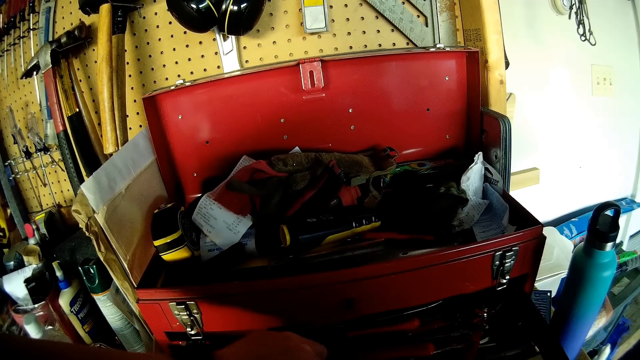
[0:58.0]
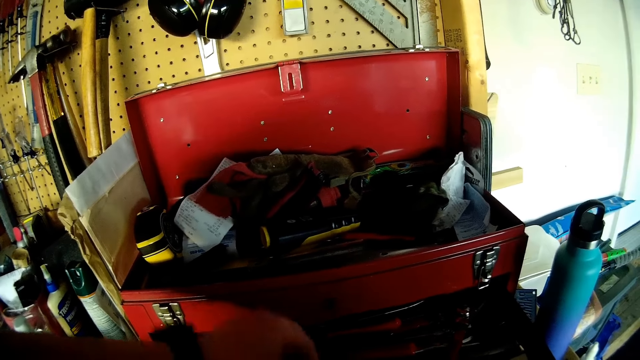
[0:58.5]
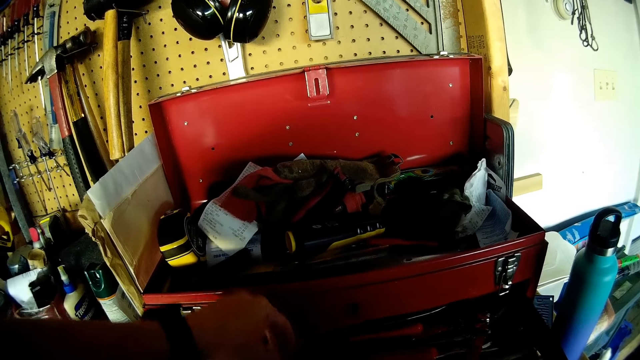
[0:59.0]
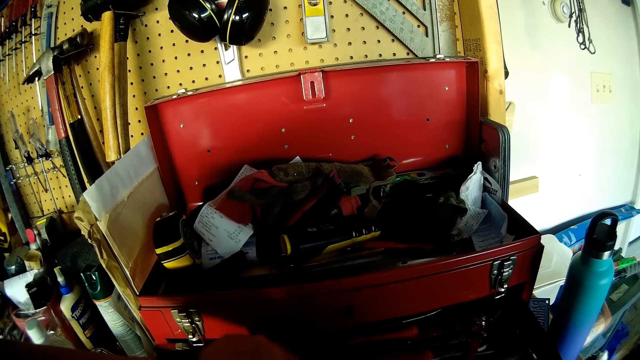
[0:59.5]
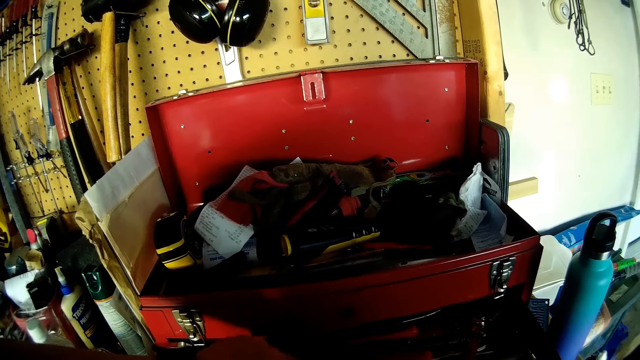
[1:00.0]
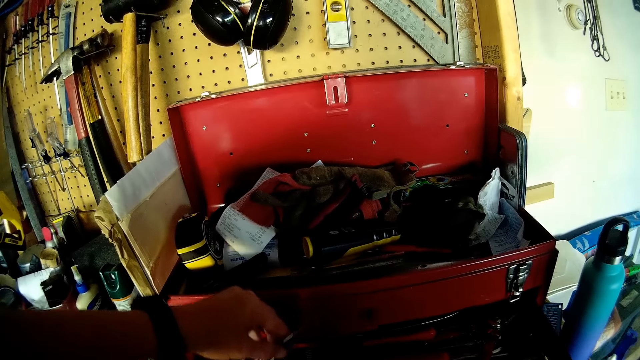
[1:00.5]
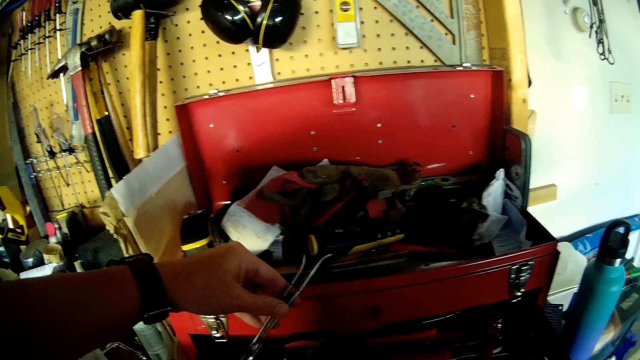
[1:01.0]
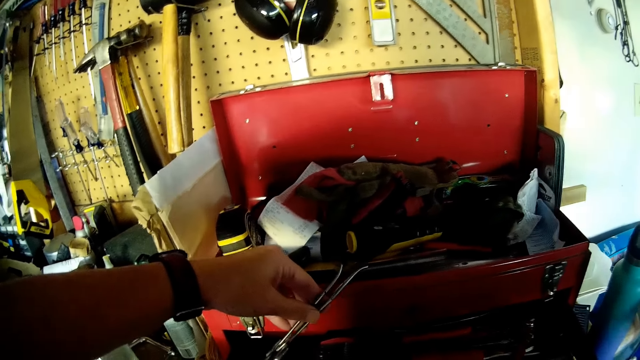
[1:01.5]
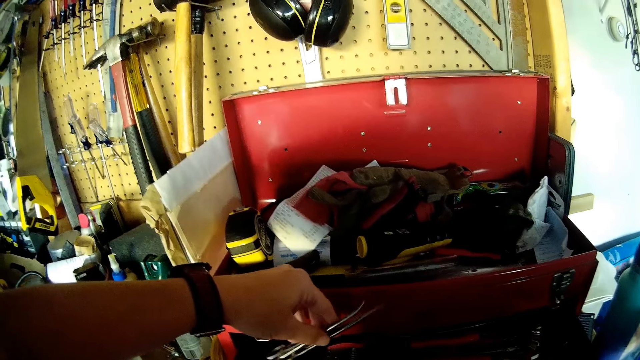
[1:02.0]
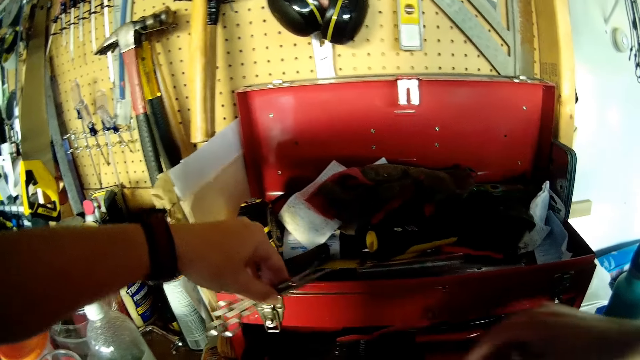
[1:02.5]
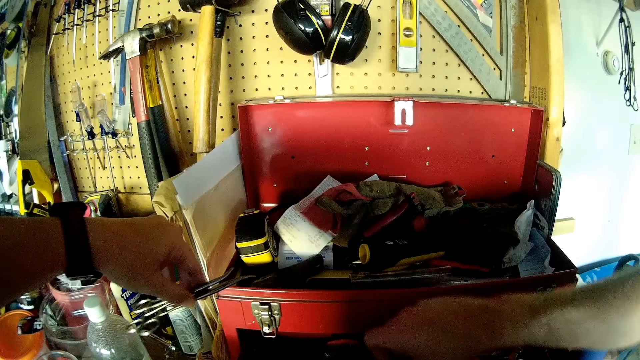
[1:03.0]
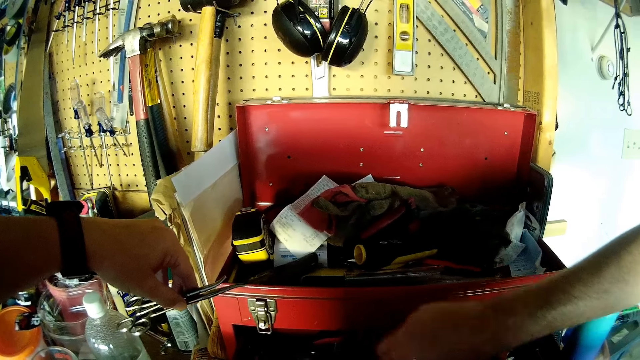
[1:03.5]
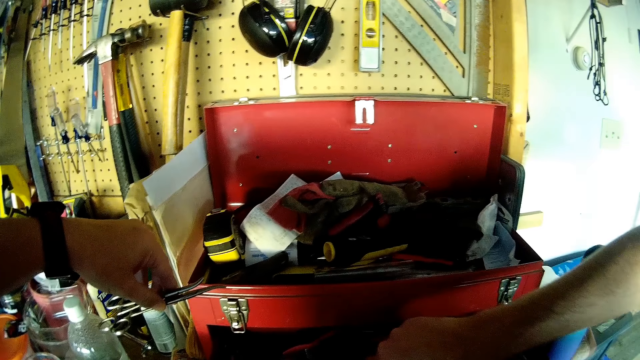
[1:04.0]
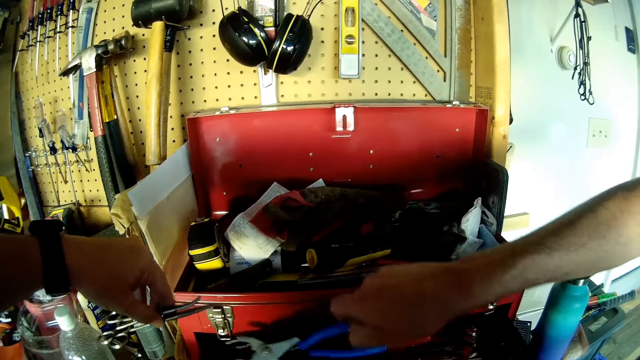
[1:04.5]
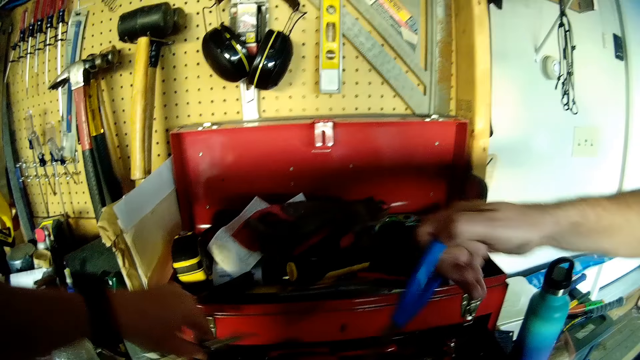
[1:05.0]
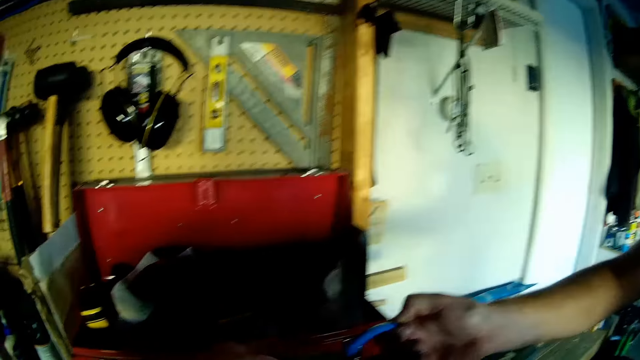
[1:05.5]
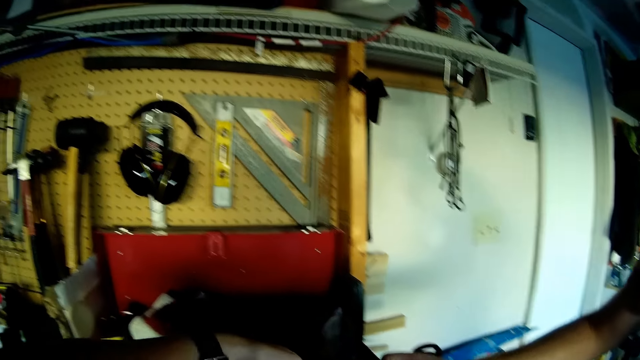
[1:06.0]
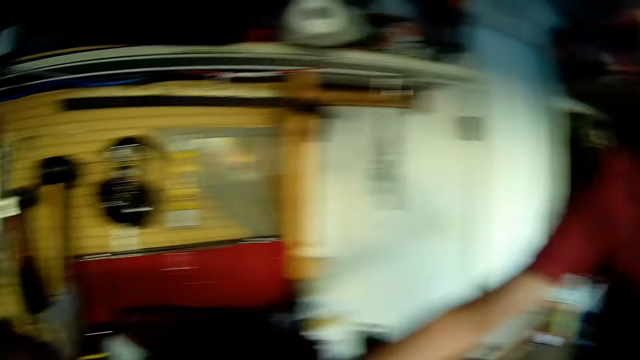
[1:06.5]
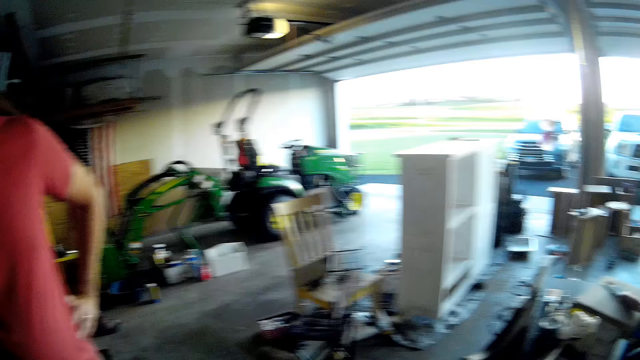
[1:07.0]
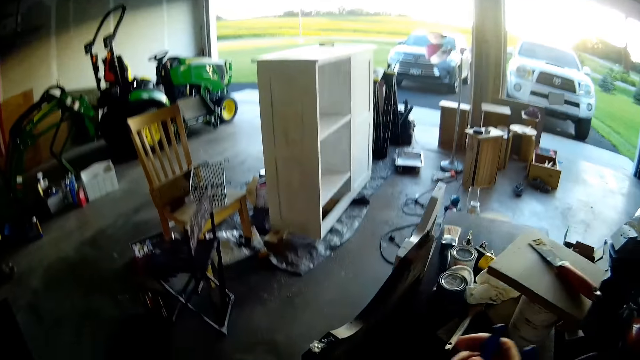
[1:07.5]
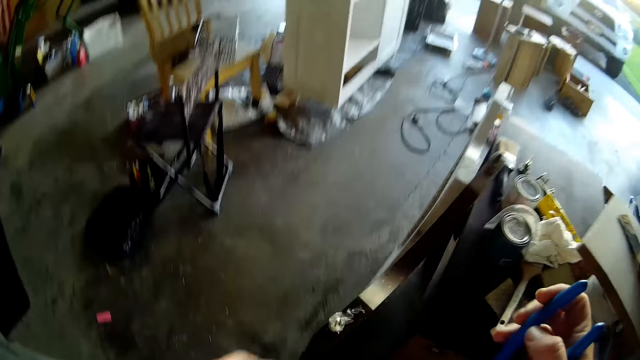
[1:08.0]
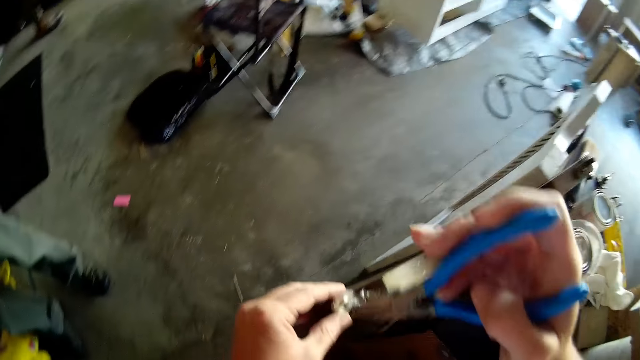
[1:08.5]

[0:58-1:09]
The camera wearer picks something from the tool box. They hold scissors. They pick the circlip plier. A person gives the camera wearer the plier. The camera wearer drops the object. The person stands in the garage. The camera wearer walks in the workshop.

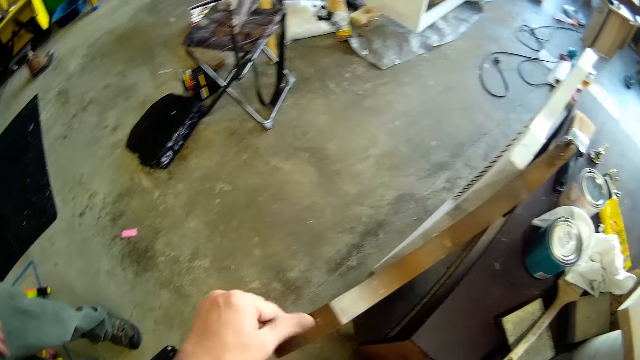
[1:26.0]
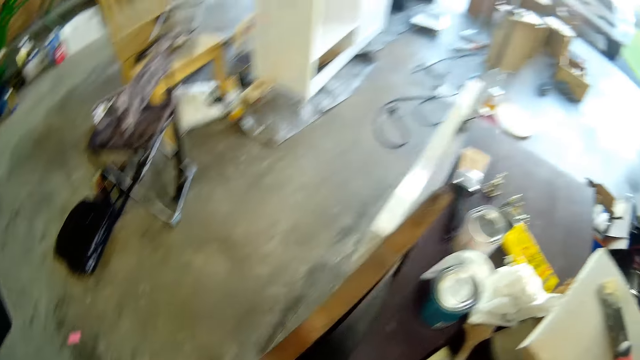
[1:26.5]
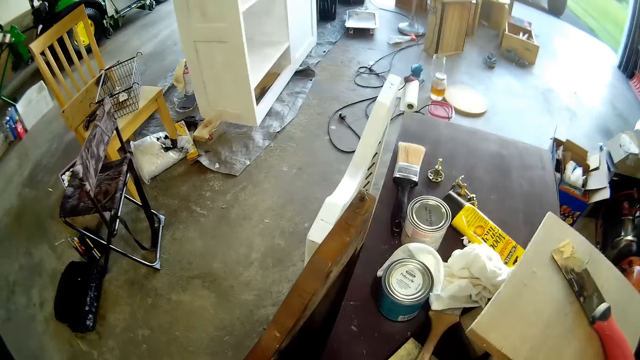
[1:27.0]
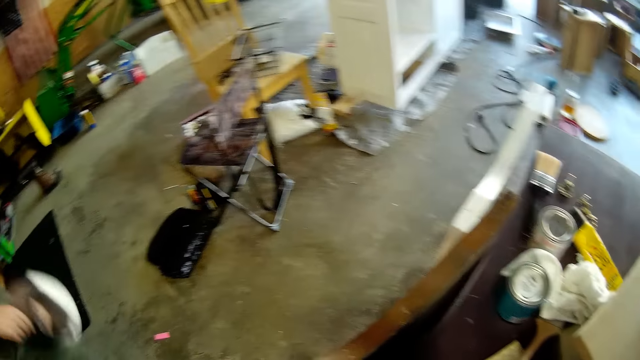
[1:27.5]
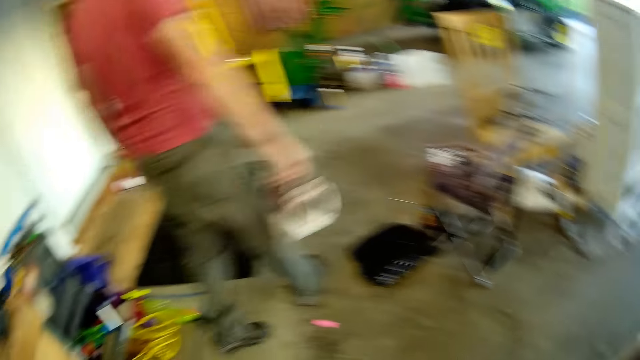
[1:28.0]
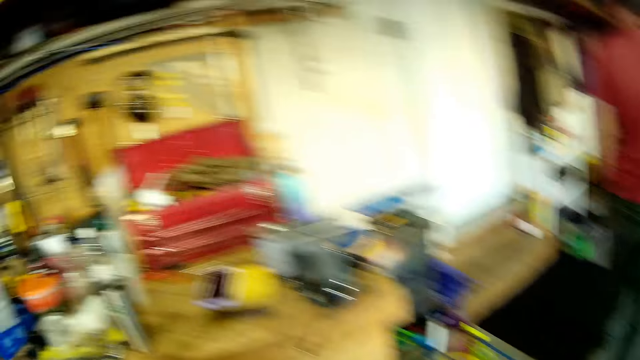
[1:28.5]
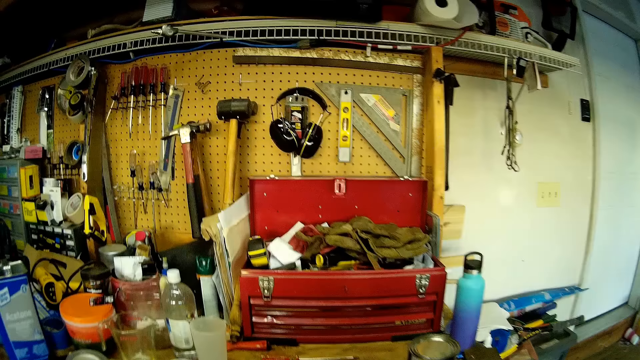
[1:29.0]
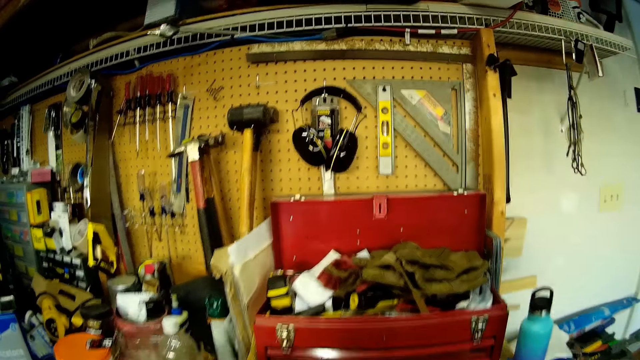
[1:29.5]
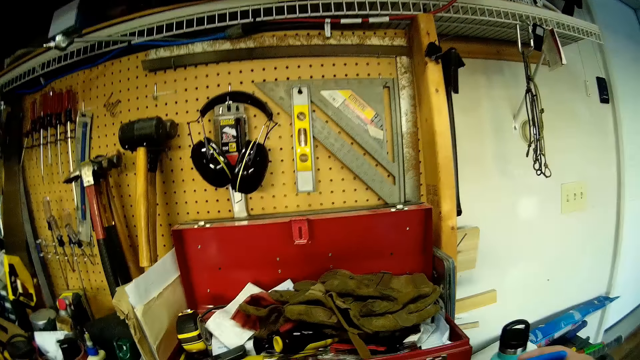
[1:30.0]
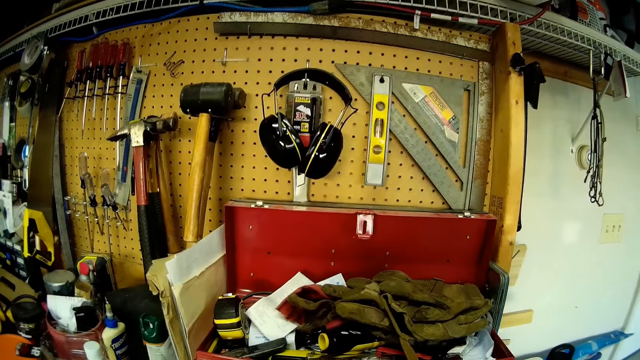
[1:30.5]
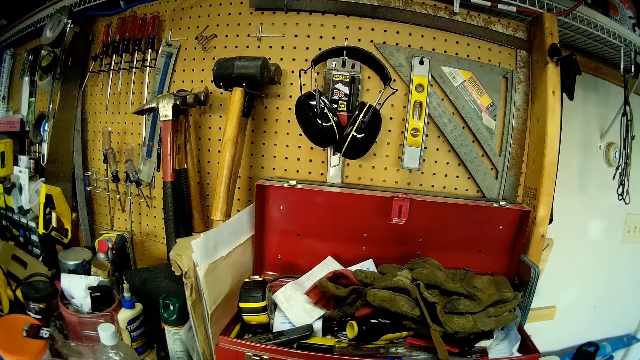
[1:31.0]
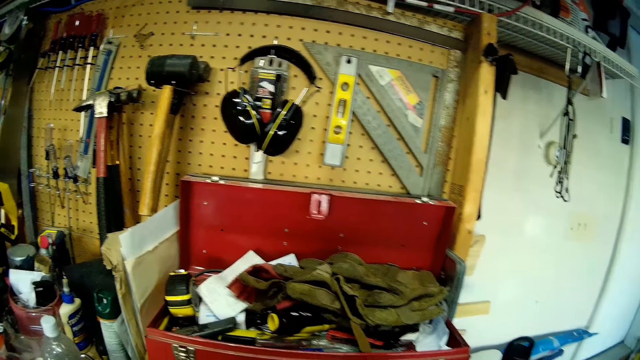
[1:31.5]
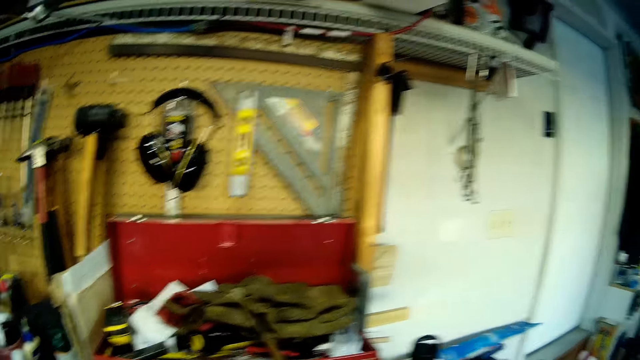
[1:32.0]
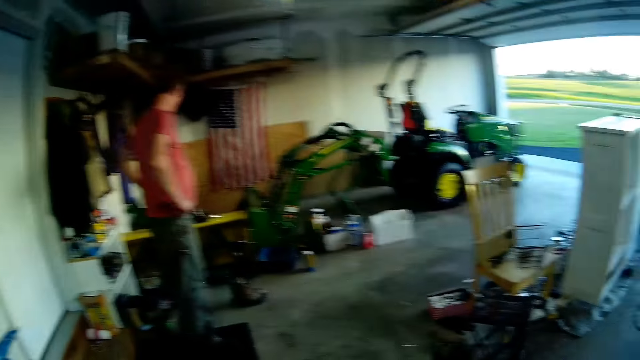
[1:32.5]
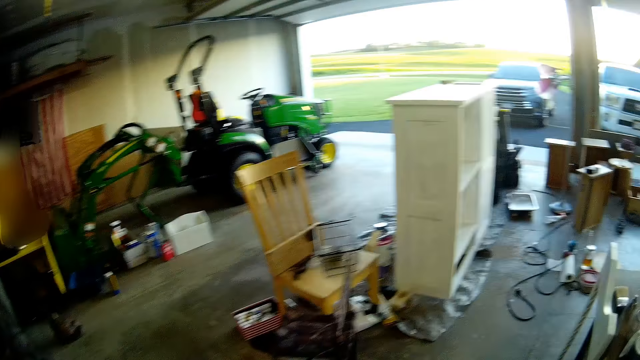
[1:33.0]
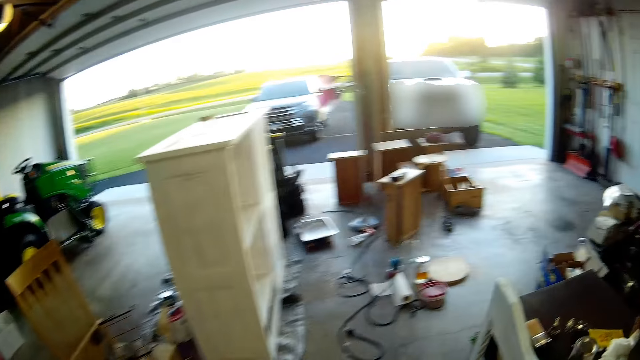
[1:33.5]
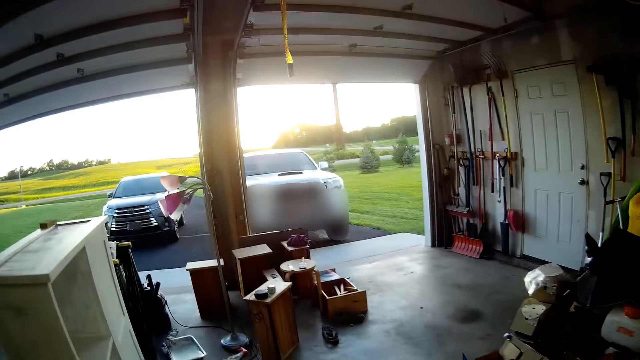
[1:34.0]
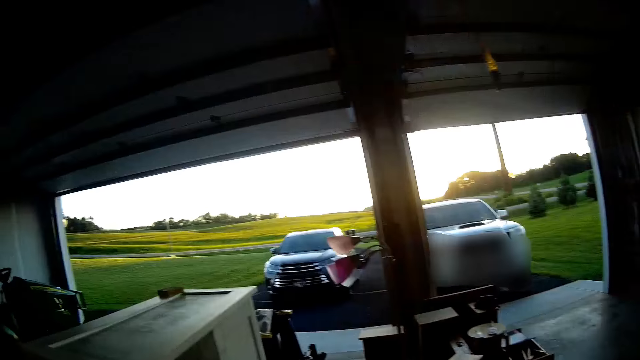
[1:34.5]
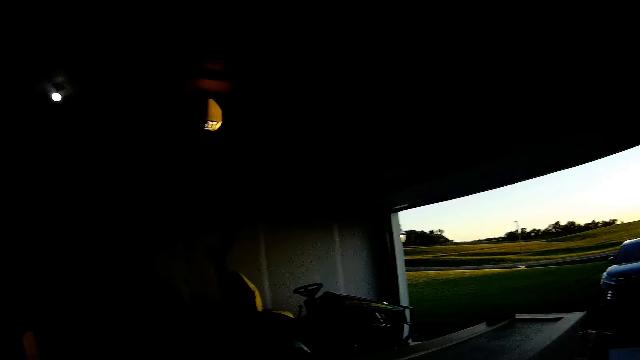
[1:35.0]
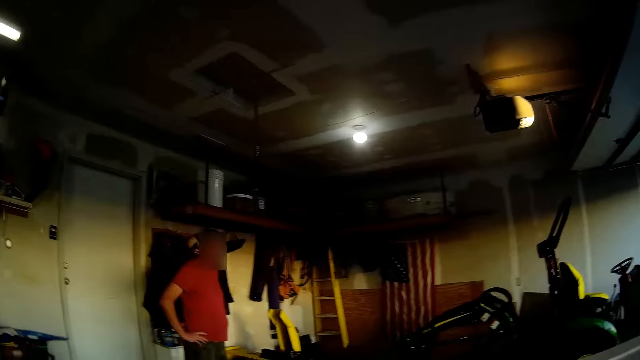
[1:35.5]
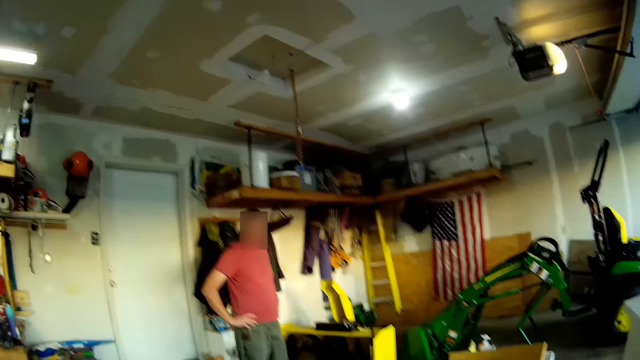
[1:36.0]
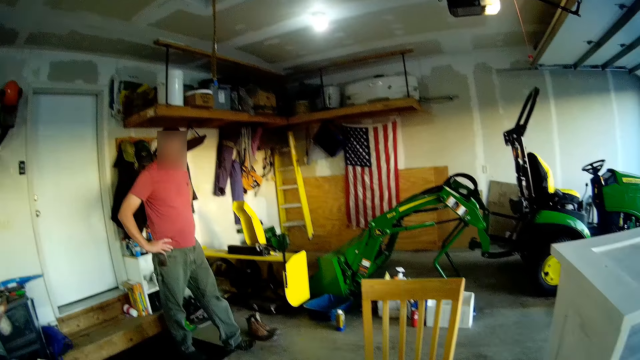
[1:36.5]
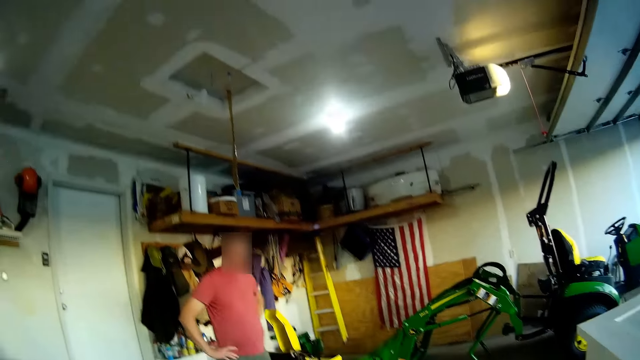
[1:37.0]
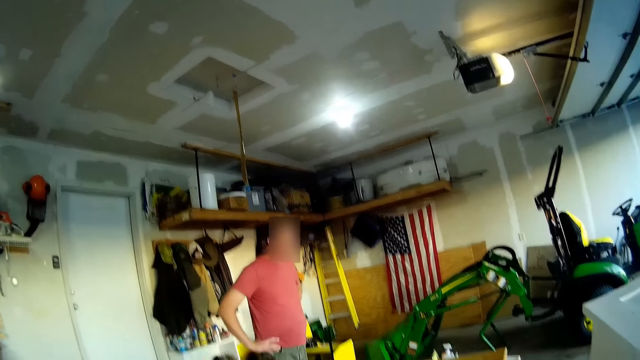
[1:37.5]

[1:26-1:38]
A person walks in the workshop. The camera wearer walks in the workshop. The person walks in the workshop. The camera wearer looks at the person.
